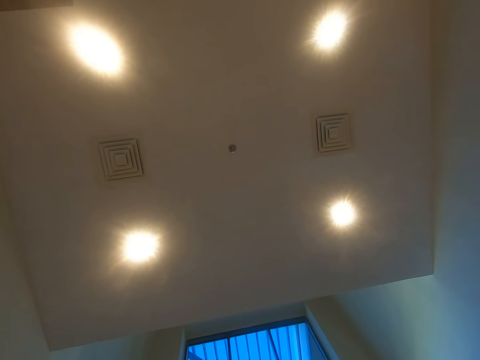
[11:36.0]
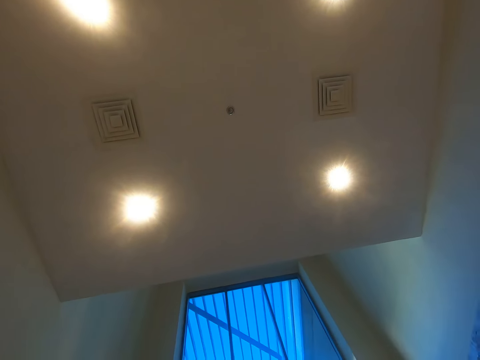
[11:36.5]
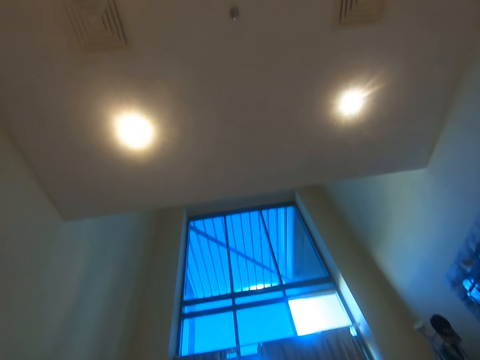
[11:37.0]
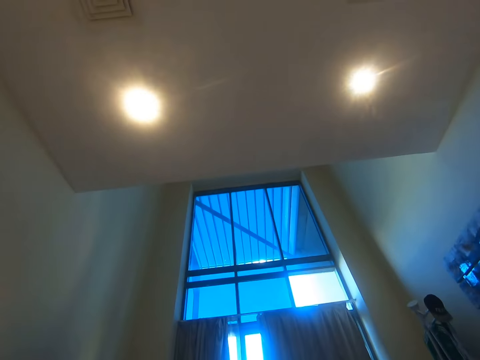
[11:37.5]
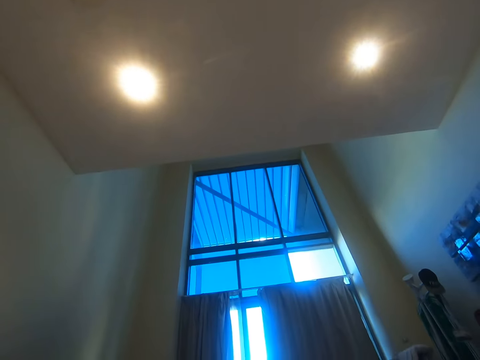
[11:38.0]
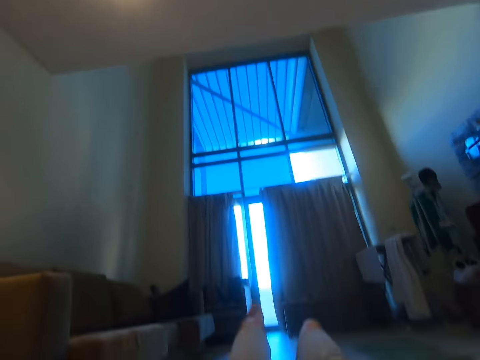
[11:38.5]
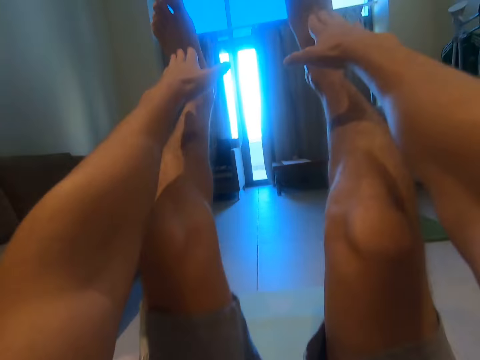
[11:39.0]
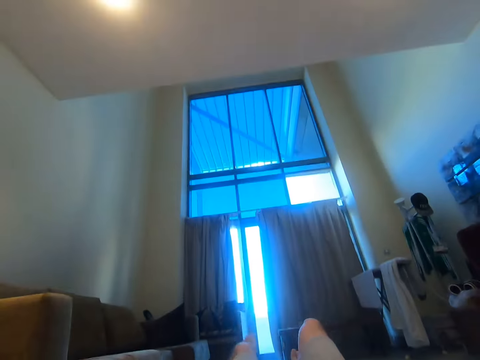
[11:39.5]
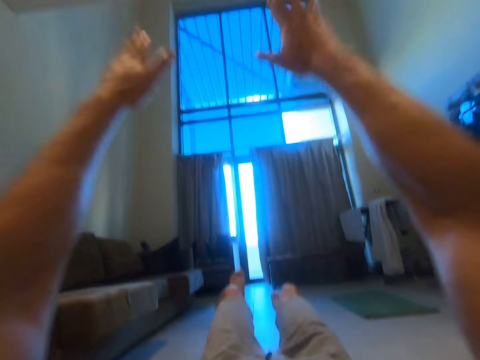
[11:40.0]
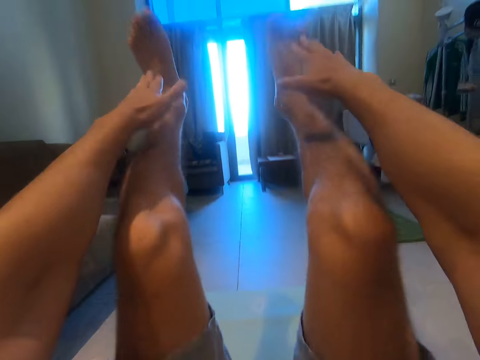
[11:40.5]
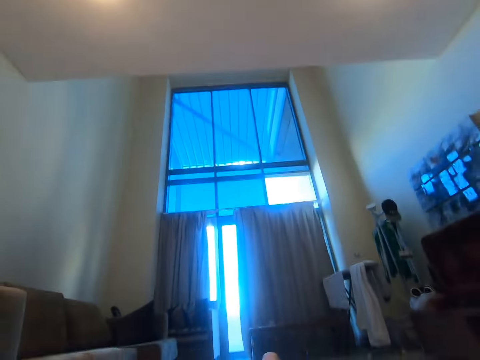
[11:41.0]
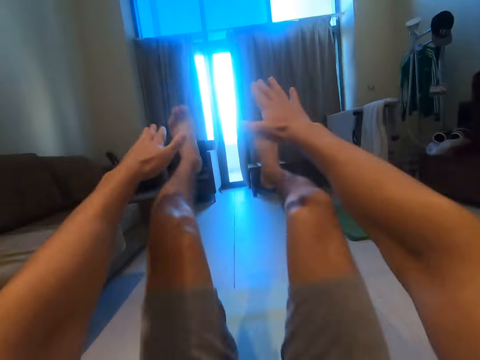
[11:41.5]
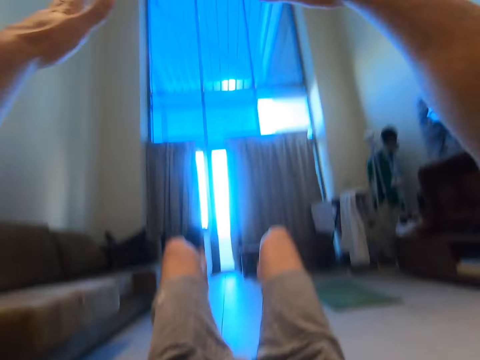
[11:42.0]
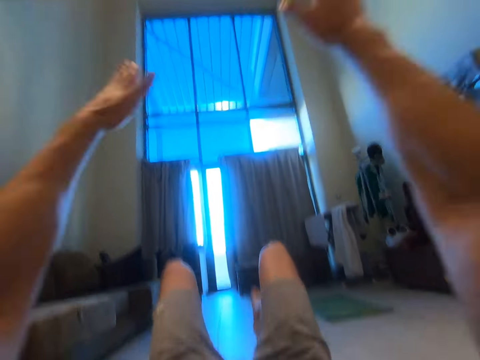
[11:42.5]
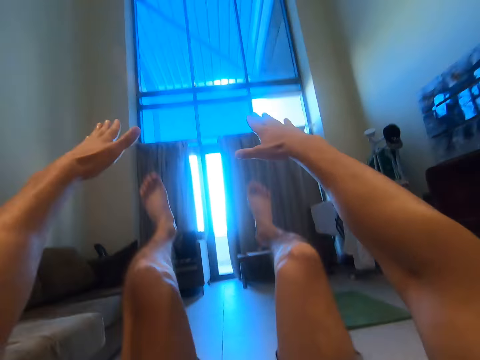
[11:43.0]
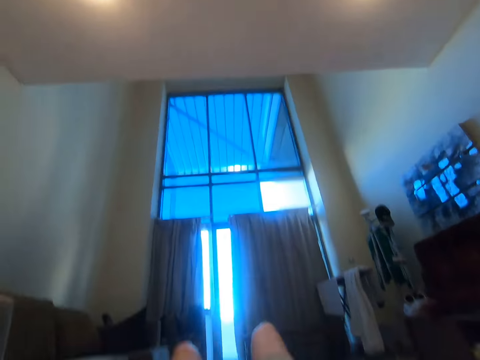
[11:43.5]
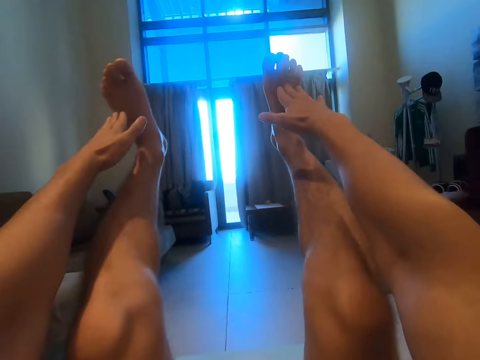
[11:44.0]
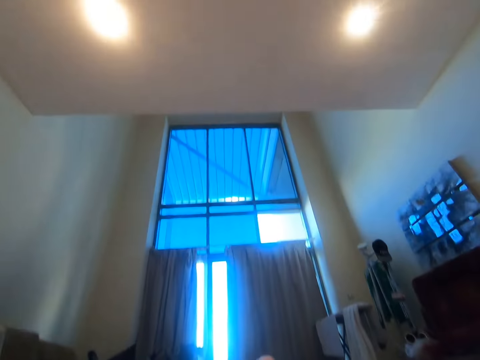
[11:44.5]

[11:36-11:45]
The camera wearer stretches his legs and hands. He does a leg raises exercise.

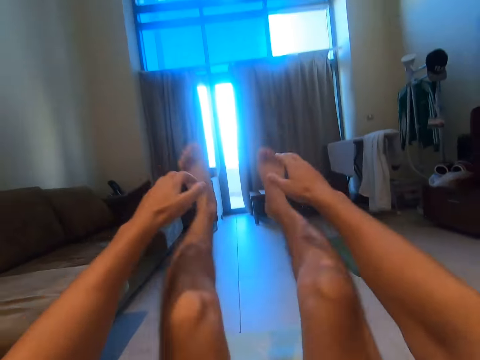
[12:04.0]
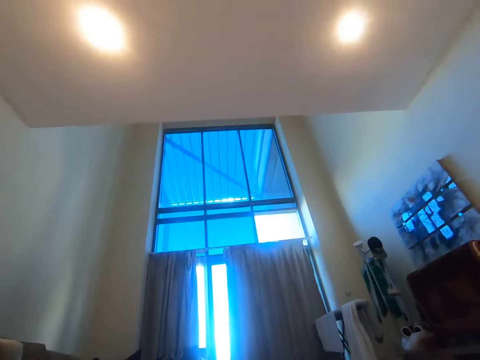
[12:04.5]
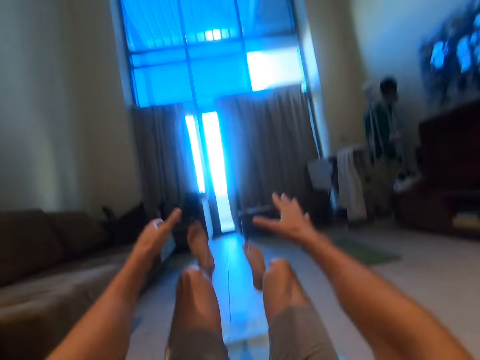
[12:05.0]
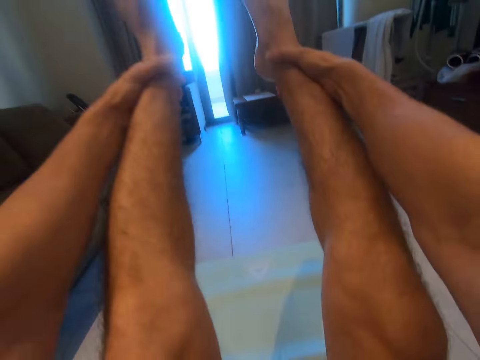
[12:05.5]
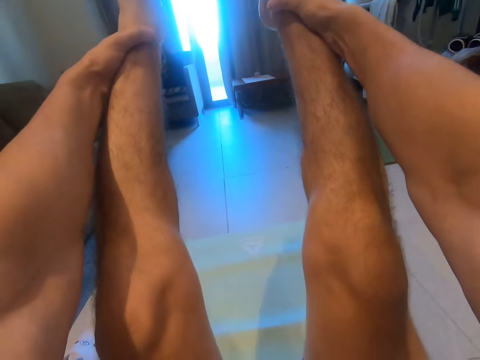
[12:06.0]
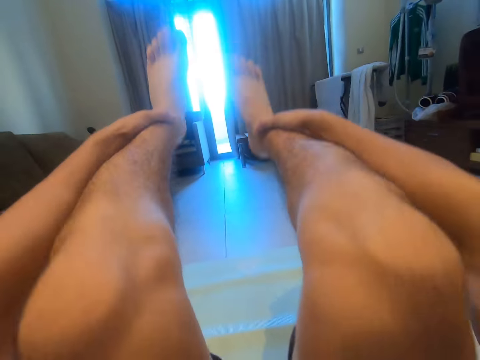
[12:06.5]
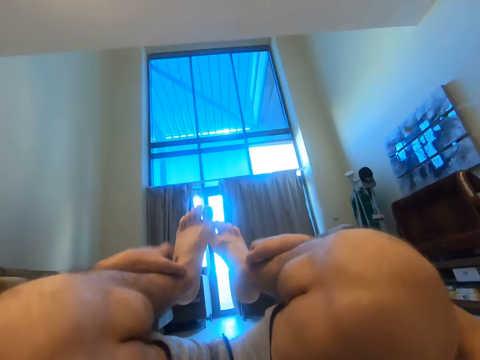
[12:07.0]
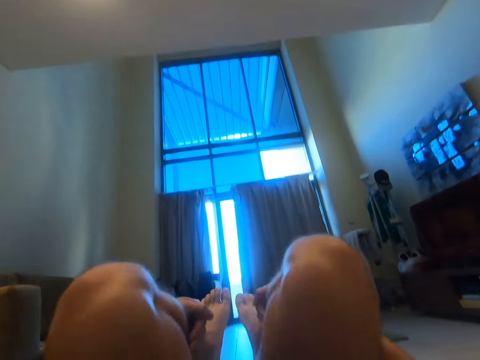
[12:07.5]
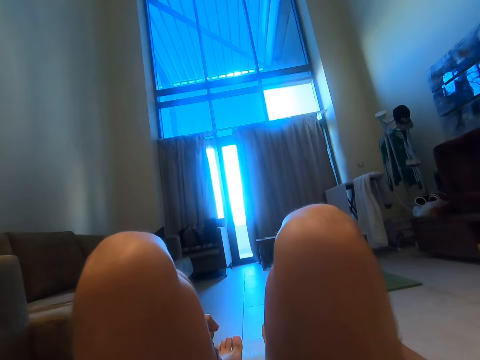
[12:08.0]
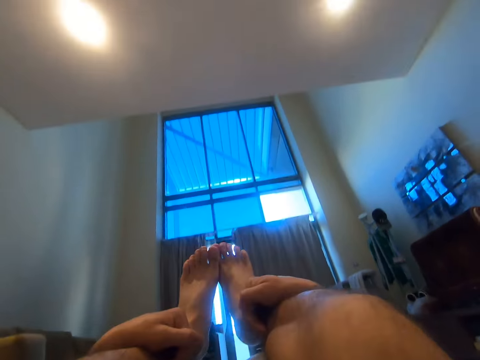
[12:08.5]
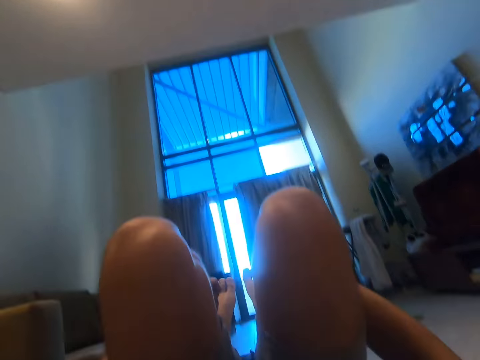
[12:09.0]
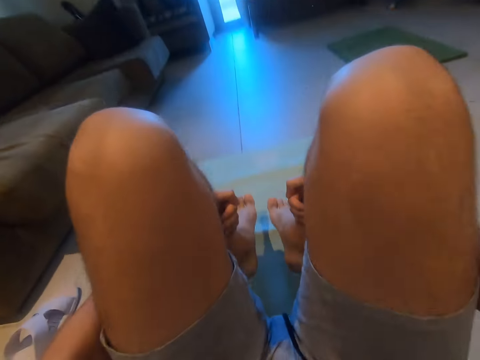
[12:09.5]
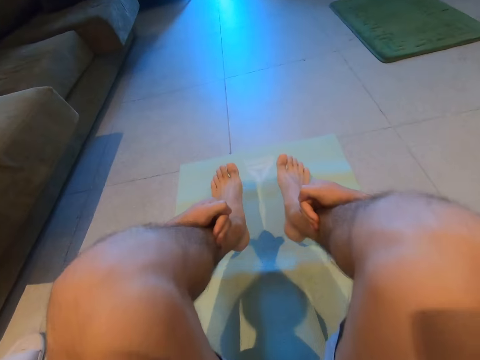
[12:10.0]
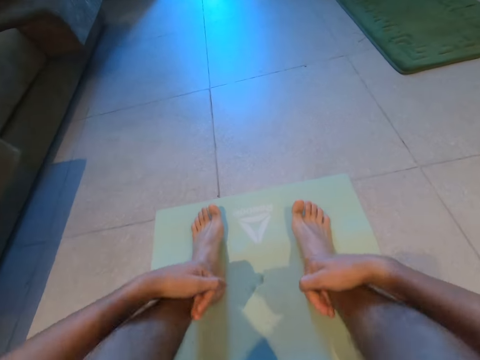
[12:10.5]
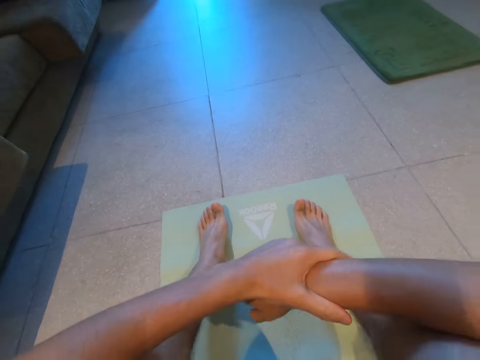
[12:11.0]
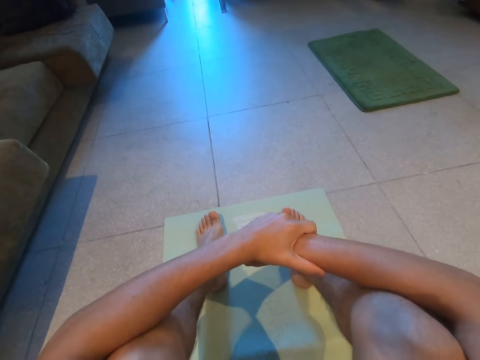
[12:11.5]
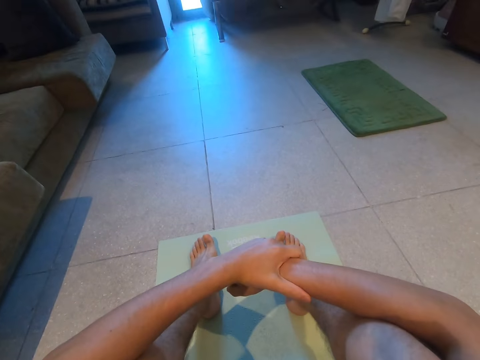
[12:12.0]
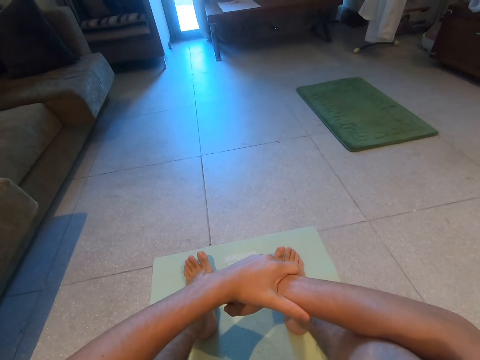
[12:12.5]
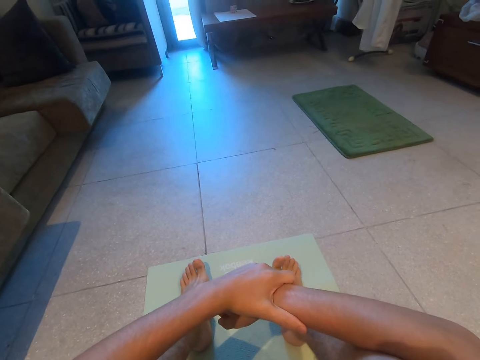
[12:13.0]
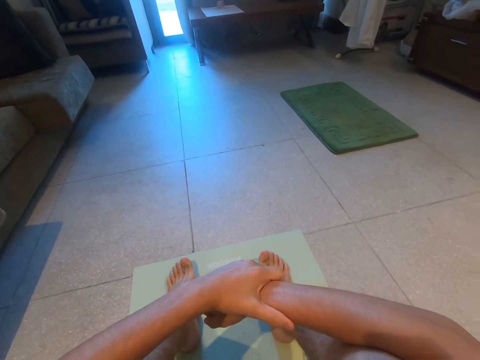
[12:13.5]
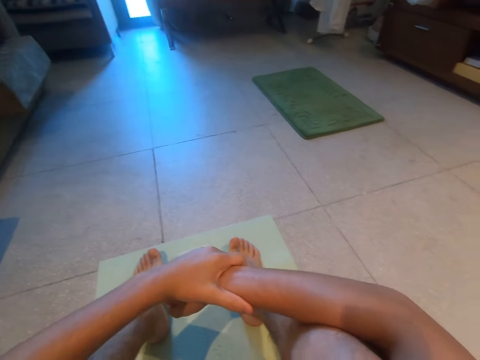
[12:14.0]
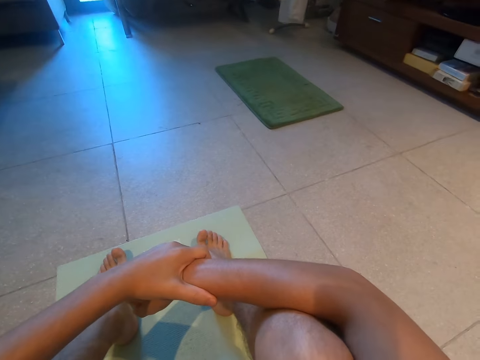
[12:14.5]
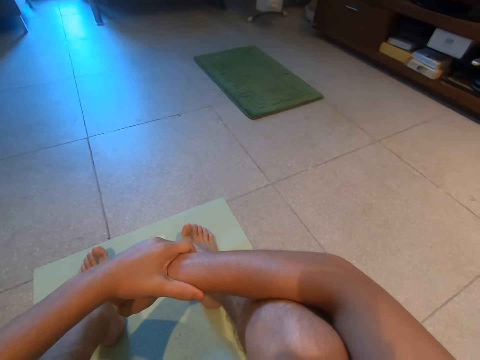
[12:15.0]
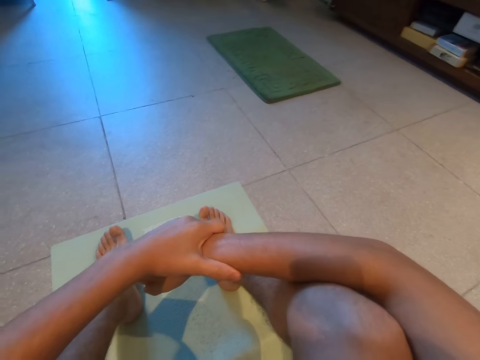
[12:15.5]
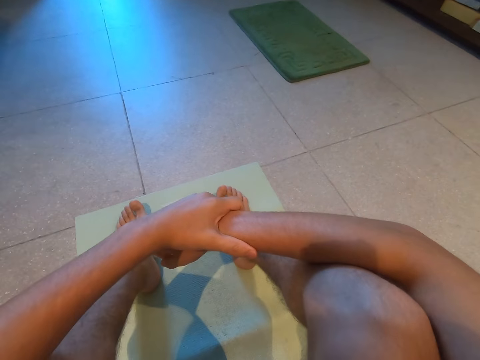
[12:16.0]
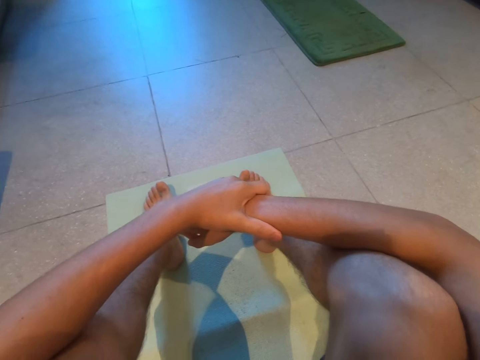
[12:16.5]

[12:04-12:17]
The camera wearer holds his legs. He swings the legs. He sits on the mat.

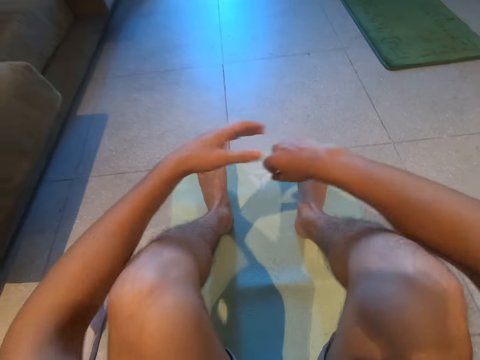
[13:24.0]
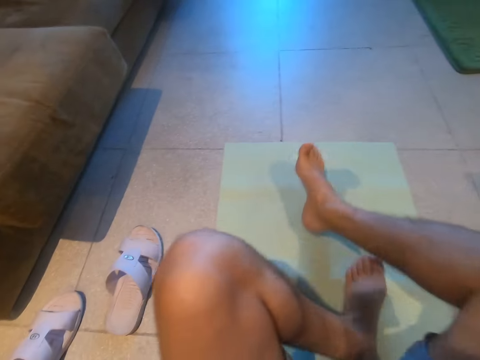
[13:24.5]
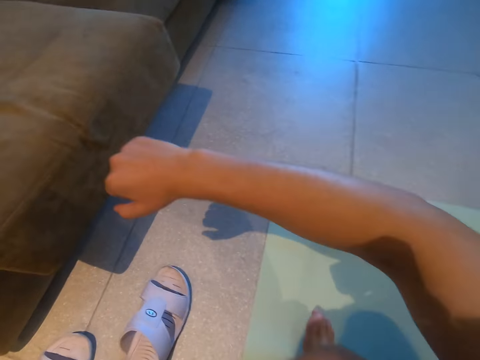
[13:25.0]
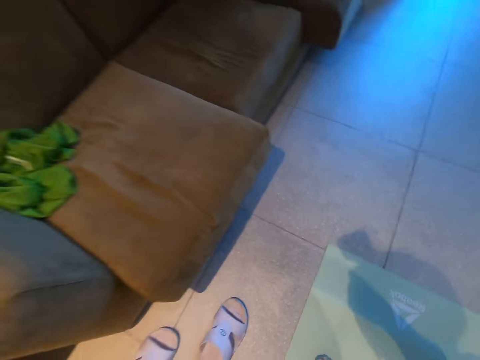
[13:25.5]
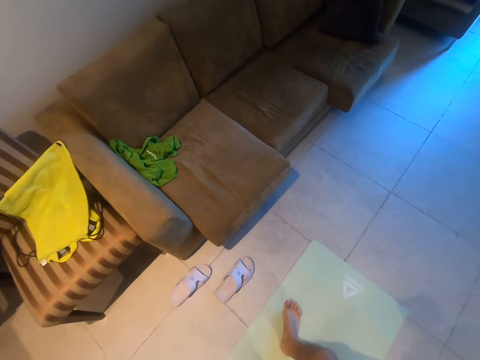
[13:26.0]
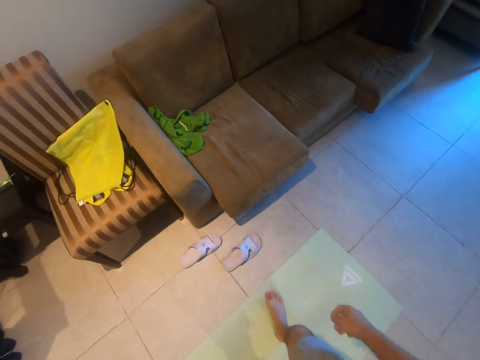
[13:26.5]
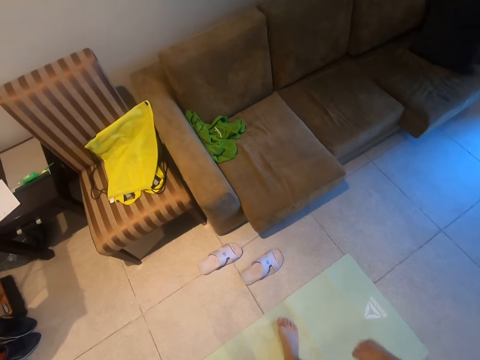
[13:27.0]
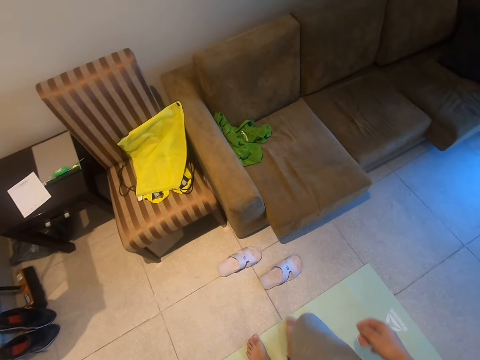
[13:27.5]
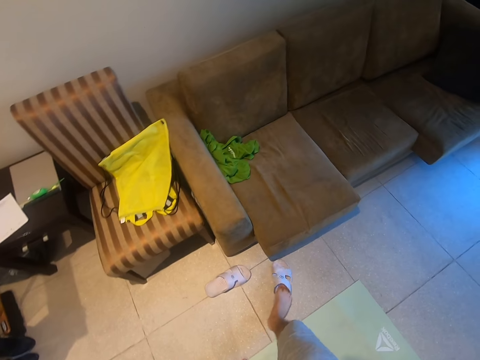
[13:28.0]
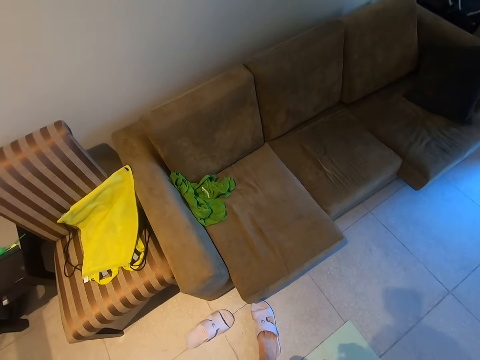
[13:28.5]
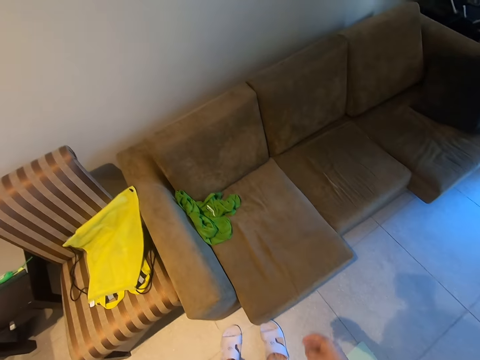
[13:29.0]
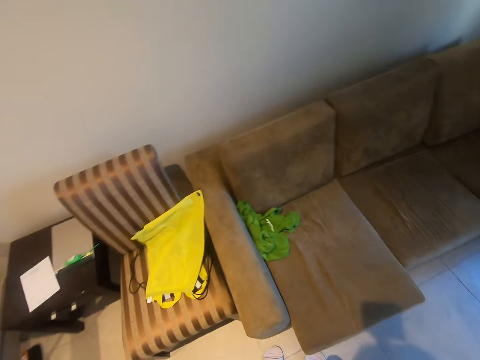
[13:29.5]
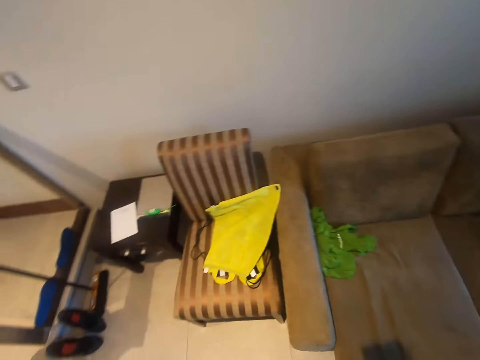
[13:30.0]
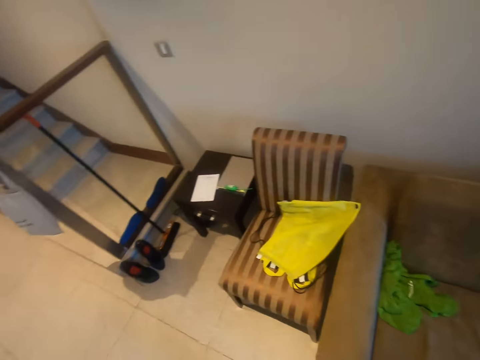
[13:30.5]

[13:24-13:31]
The camera wearer stands up. He wears his sandals.
